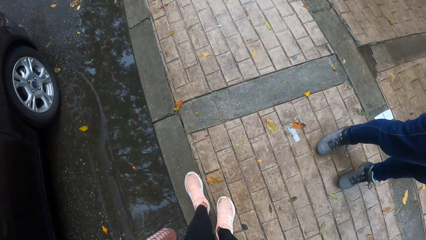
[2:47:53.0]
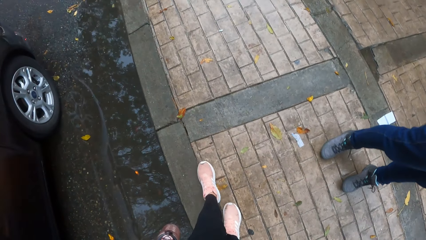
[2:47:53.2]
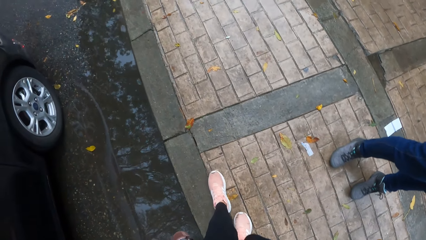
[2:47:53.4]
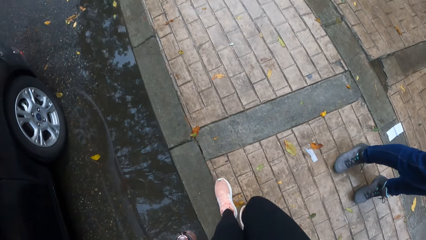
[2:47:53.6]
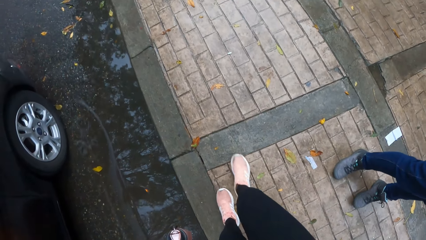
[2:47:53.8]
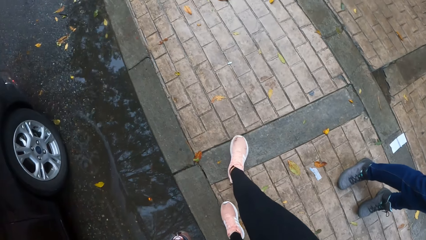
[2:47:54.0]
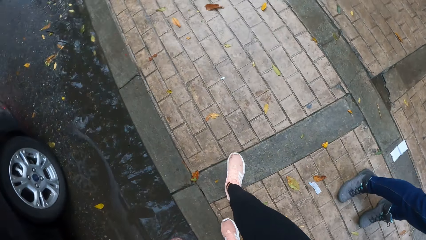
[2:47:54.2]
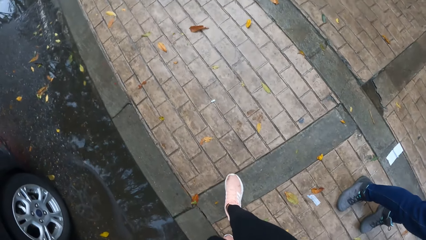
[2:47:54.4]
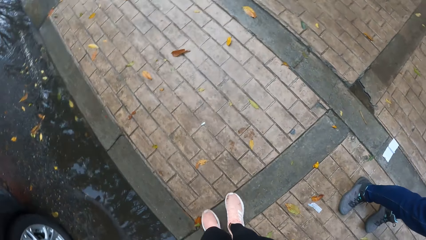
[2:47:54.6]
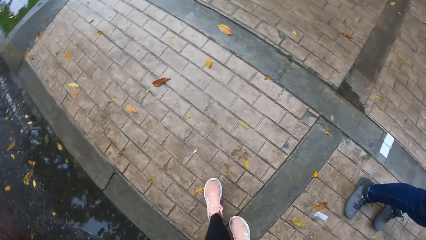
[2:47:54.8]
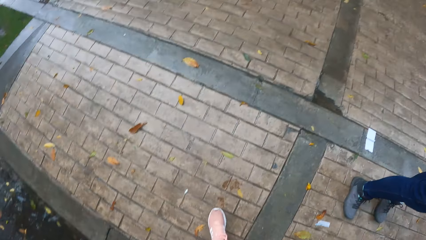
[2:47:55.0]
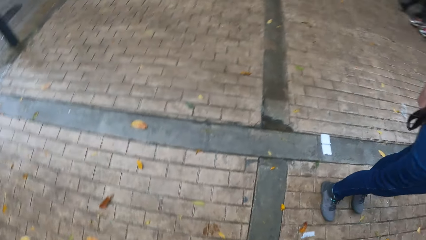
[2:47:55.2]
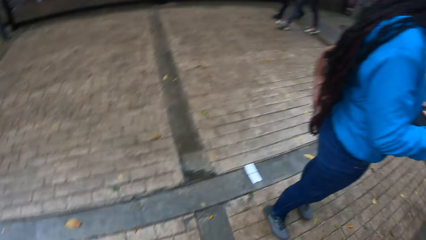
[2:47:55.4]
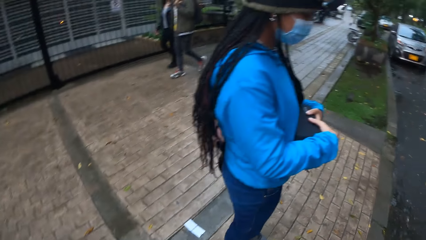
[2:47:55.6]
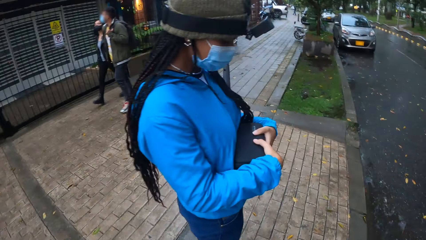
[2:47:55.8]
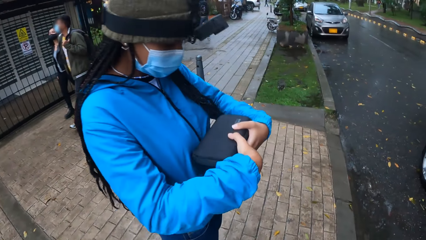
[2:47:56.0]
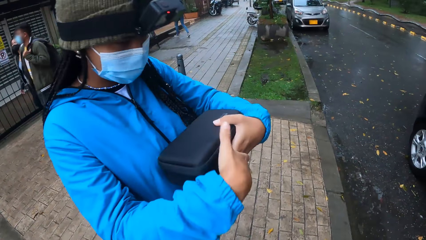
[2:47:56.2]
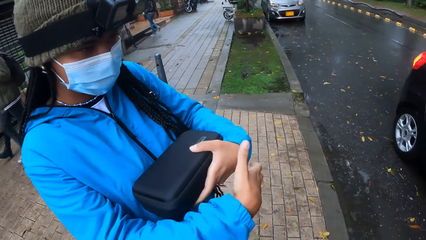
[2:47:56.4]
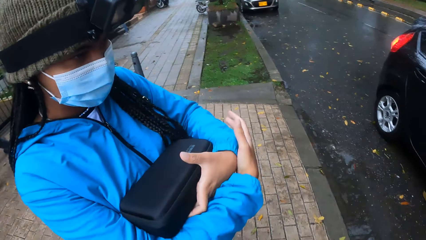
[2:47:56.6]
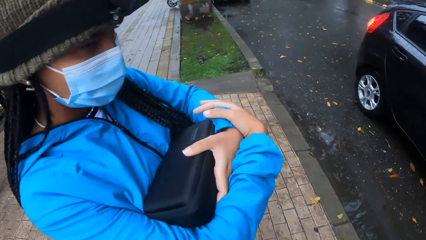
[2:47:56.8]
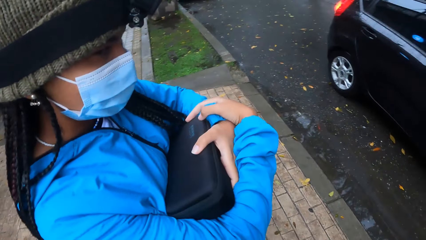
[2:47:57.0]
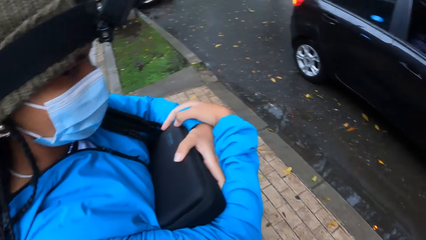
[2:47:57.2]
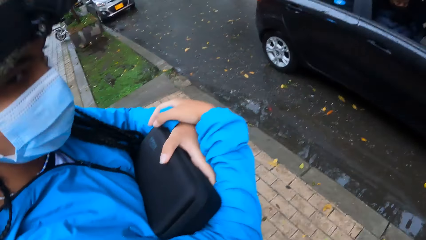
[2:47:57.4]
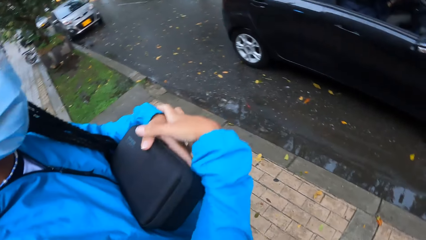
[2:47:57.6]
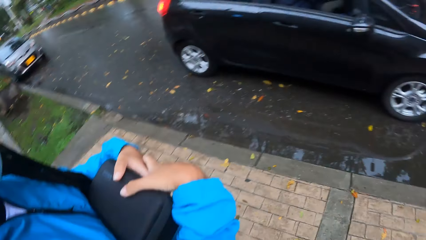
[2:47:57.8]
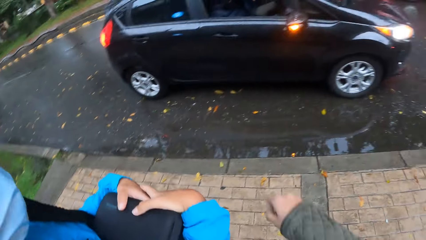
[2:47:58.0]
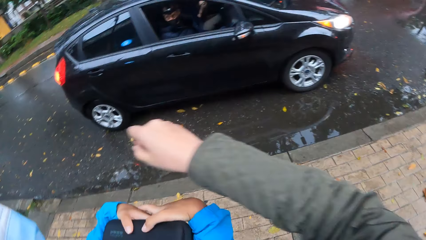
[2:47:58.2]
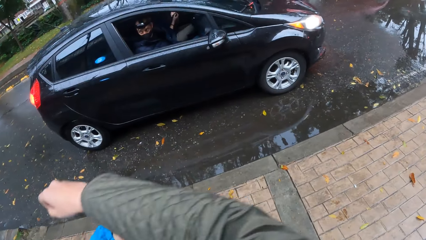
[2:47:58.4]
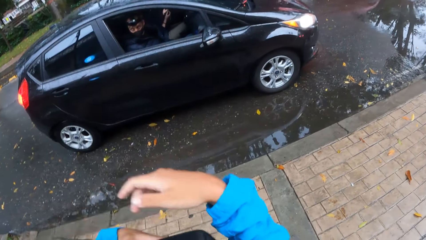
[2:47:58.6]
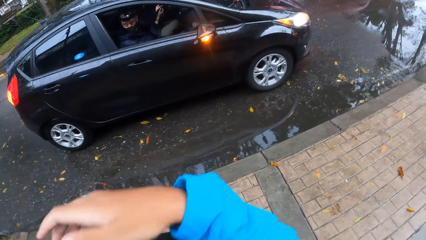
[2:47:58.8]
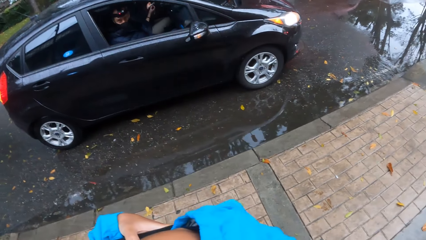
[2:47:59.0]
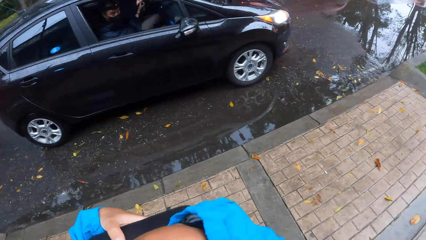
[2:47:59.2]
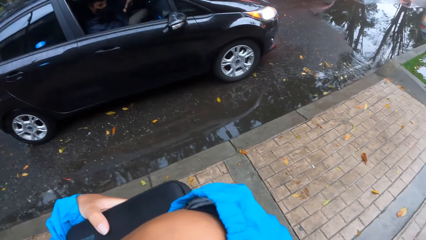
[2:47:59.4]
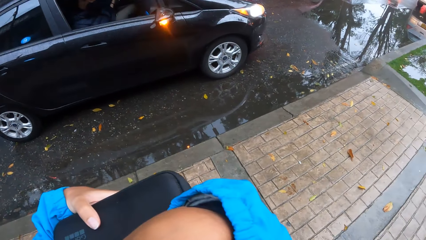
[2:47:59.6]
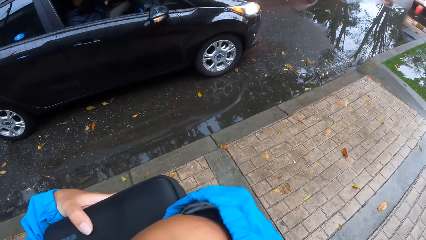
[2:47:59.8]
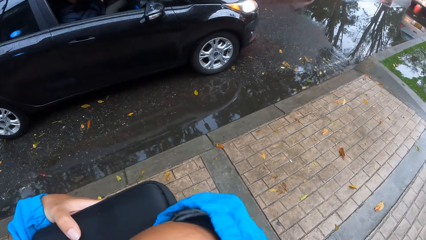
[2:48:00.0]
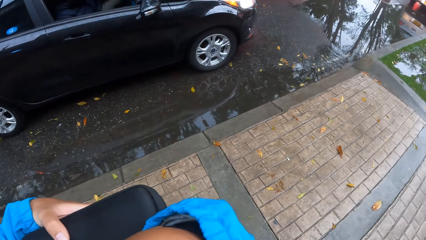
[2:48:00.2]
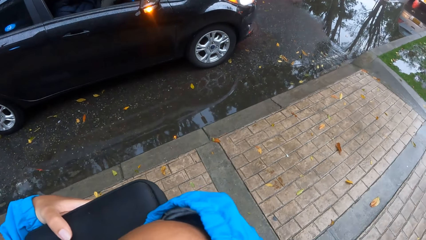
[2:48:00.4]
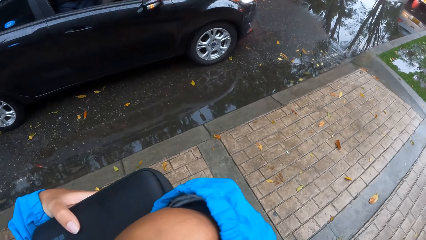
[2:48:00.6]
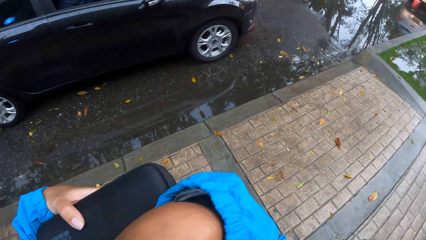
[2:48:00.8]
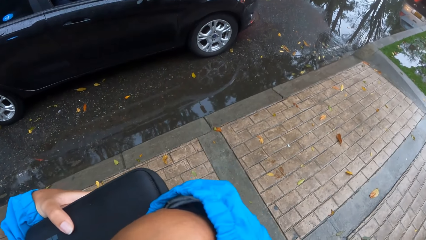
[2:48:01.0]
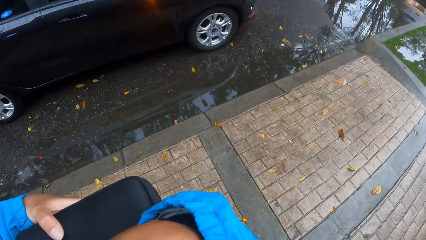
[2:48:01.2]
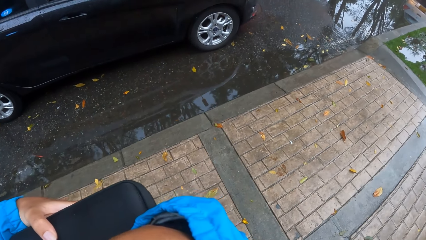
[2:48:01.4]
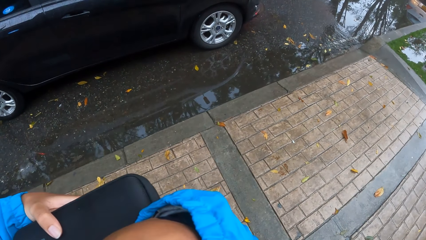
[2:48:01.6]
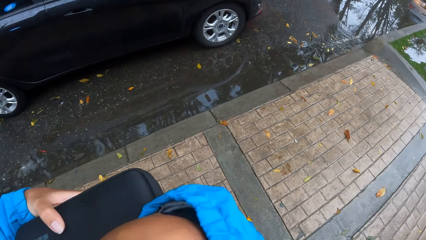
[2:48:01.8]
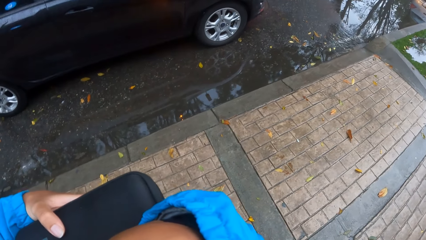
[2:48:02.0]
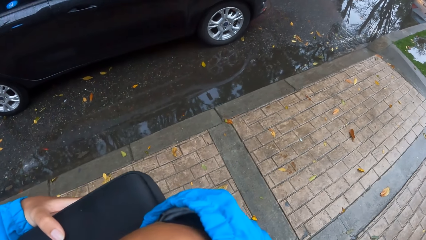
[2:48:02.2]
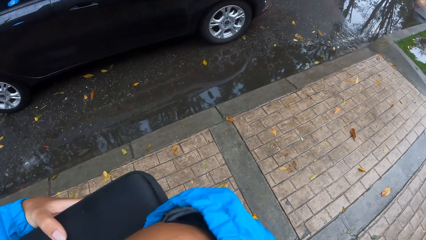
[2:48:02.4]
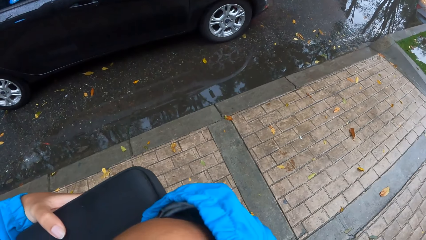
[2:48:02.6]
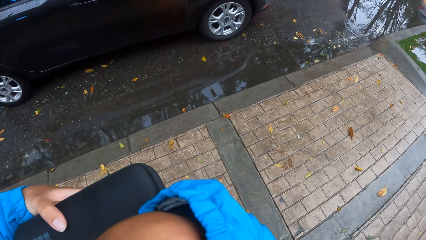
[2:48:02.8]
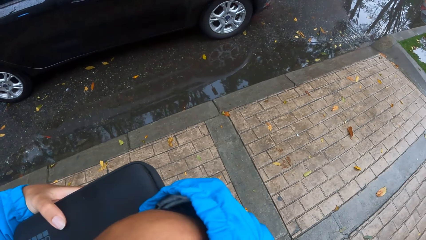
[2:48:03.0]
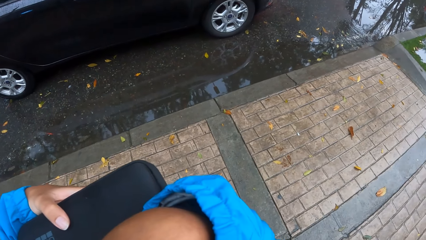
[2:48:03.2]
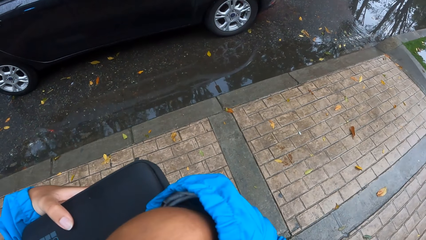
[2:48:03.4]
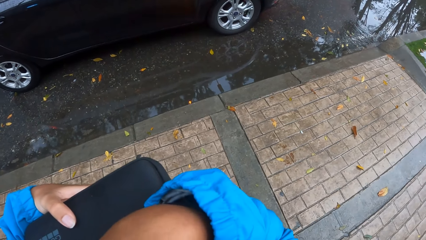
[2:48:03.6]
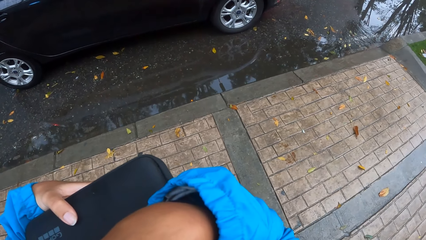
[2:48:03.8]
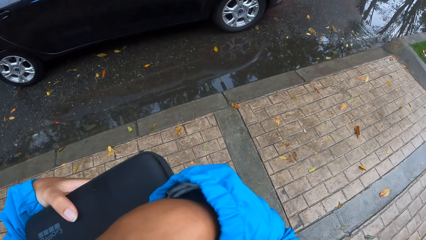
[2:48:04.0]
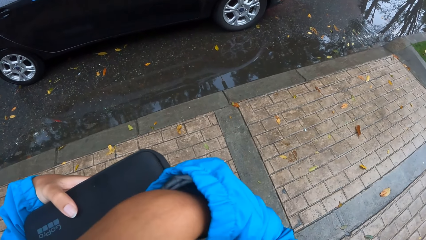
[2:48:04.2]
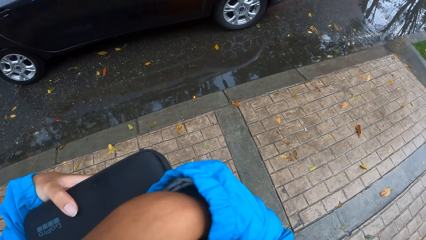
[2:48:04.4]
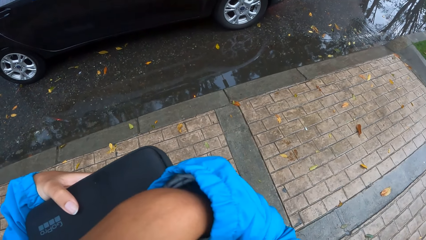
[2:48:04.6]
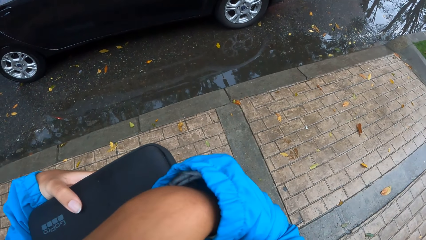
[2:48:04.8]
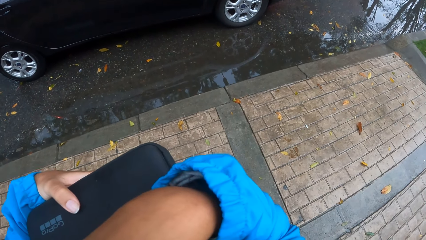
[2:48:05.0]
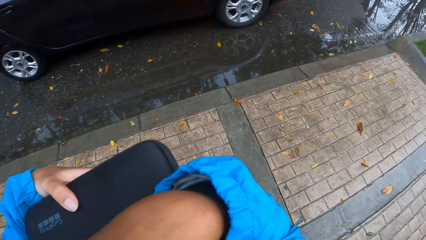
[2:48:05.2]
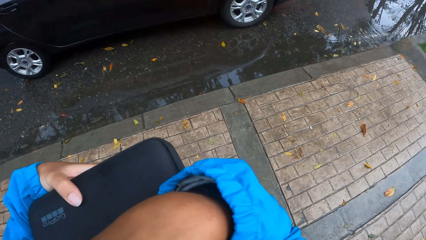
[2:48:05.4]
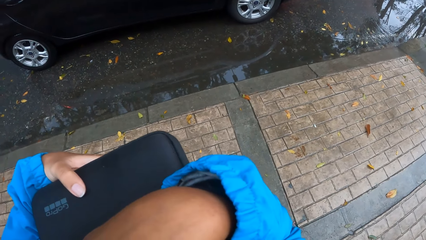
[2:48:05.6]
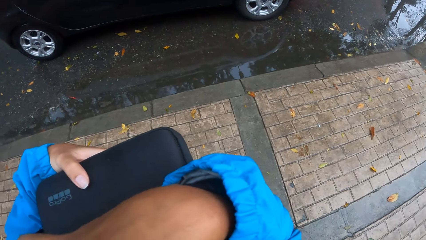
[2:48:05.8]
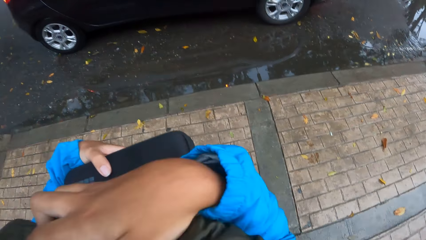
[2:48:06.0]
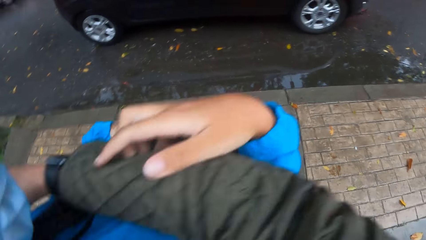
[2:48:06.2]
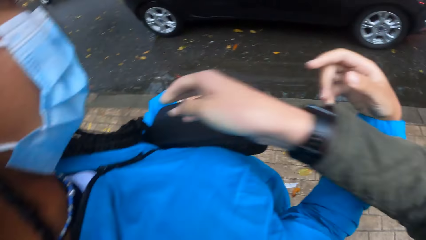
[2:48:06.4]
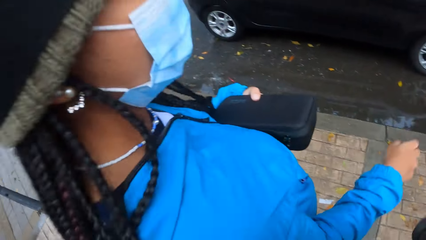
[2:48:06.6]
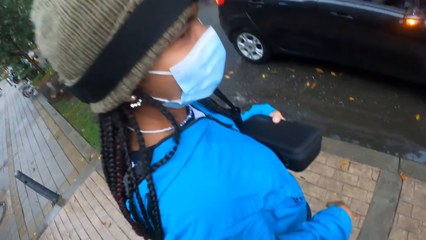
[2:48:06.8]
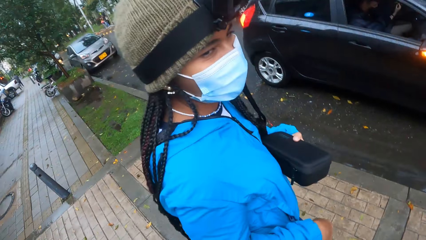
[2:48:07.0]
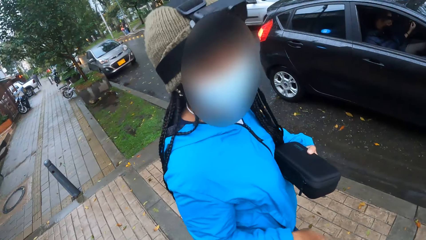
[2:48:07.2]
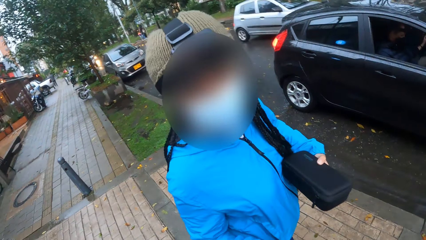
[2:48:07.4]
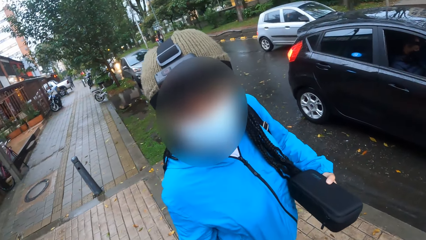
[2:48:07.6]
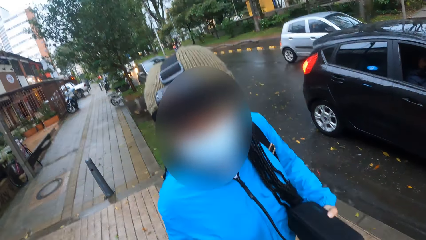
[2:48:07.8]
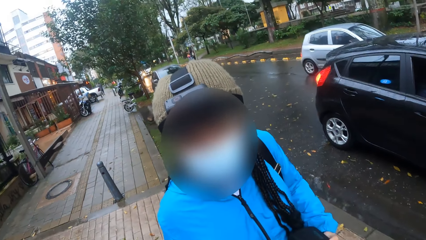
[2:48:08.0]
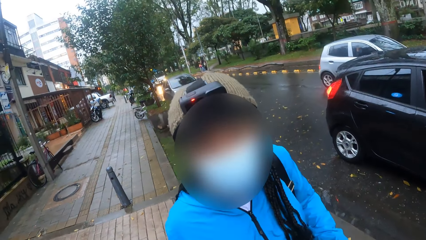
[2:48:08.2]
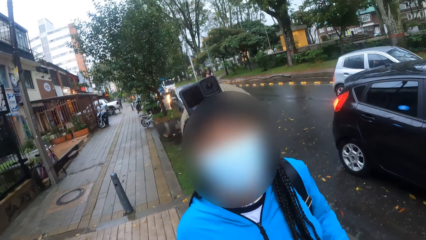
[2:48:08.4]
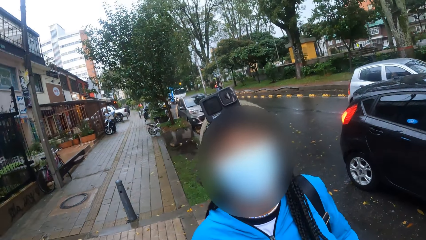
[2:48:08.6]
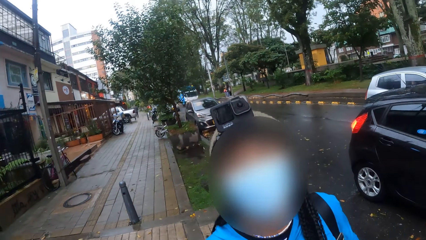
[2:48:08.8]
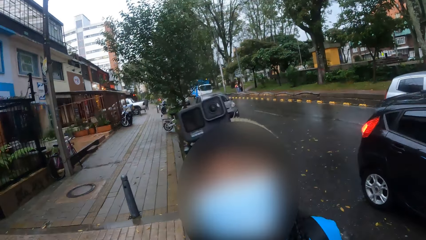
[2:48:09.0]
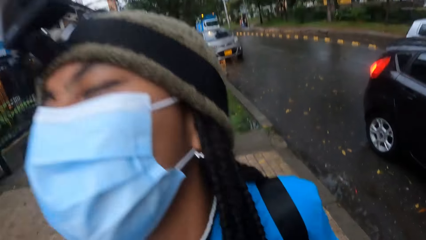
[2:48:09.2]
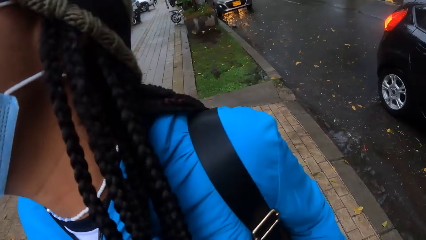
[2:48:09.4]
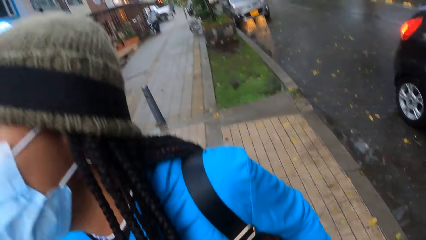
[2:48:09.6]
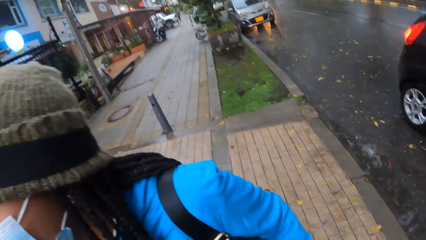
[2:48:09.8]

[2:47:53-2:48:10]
The woman holds the black purse with both hands. The woman adjusts a hand. The camera wearer hugs the woman with her right hand. She stretches a hand towards the woman. The woman grabs the camera wearer's right hand with her right hand. The camera wearer removes her right hand from the woman's neck. The woman turns towards the camera wearer. The camera wearer interacts with the woman.
